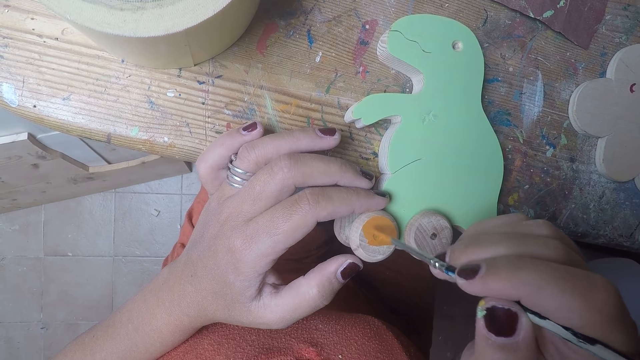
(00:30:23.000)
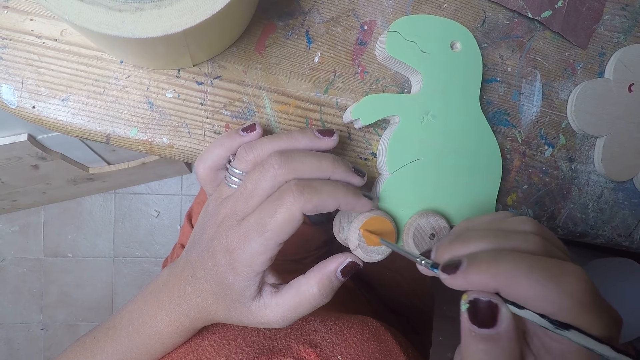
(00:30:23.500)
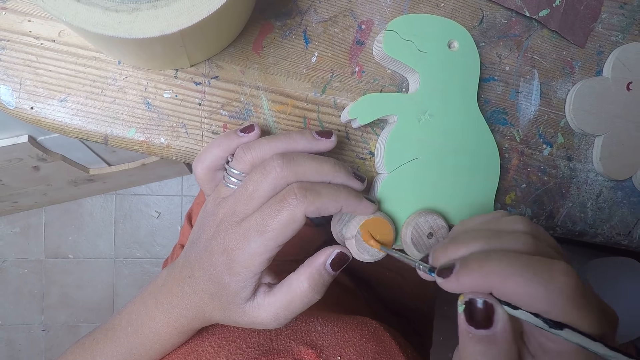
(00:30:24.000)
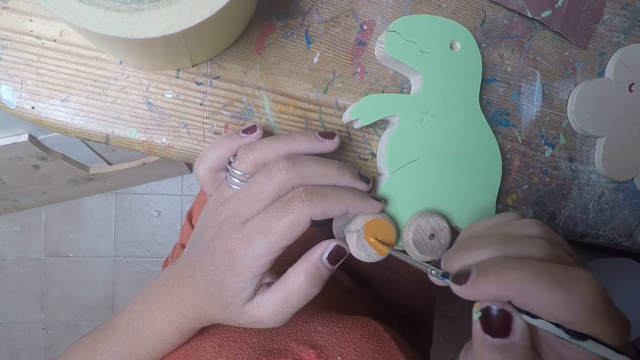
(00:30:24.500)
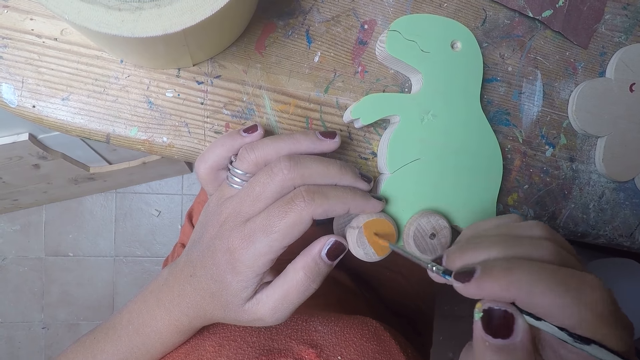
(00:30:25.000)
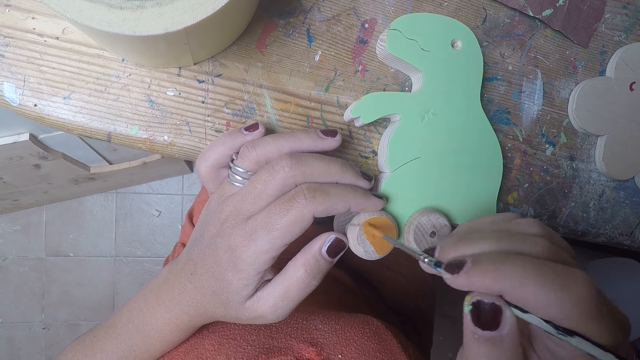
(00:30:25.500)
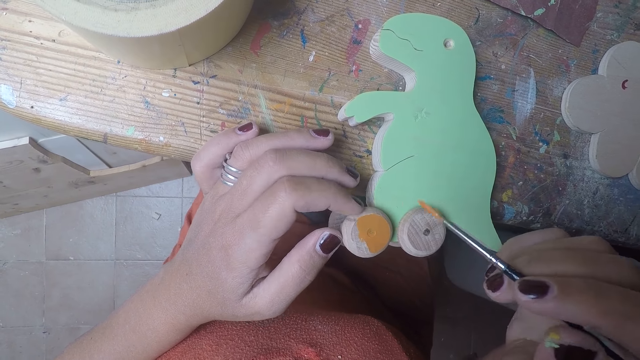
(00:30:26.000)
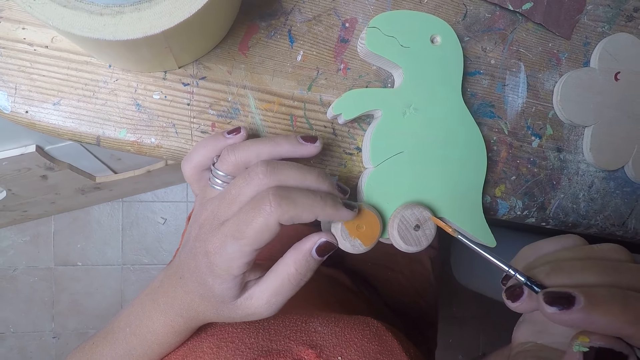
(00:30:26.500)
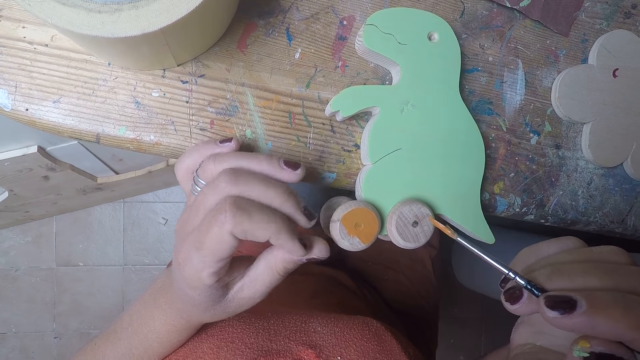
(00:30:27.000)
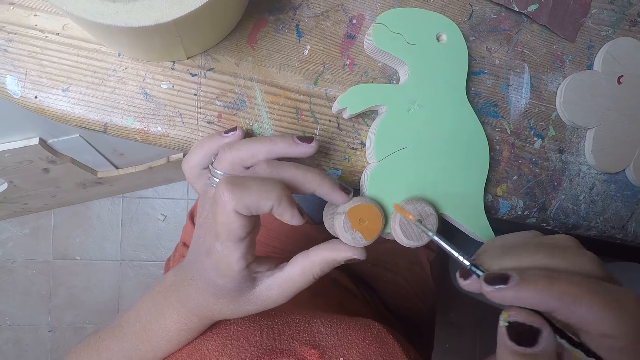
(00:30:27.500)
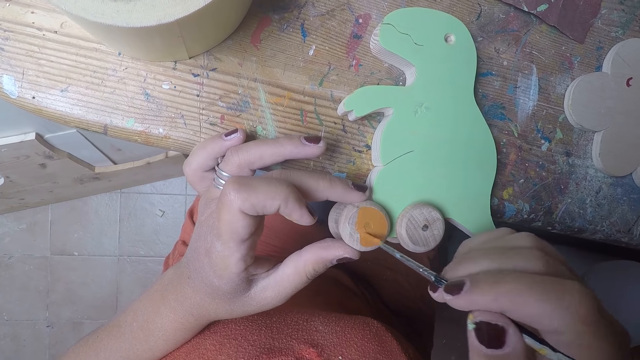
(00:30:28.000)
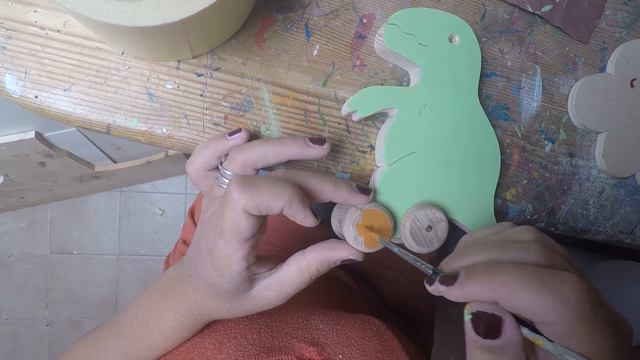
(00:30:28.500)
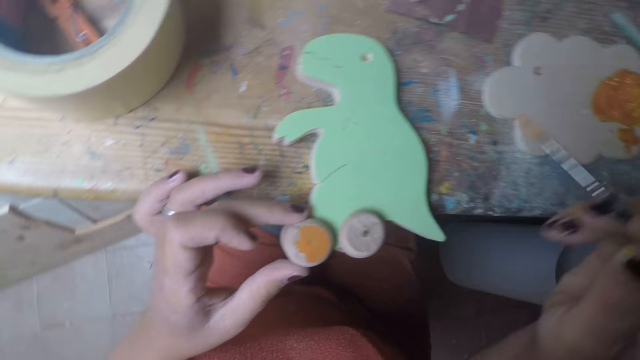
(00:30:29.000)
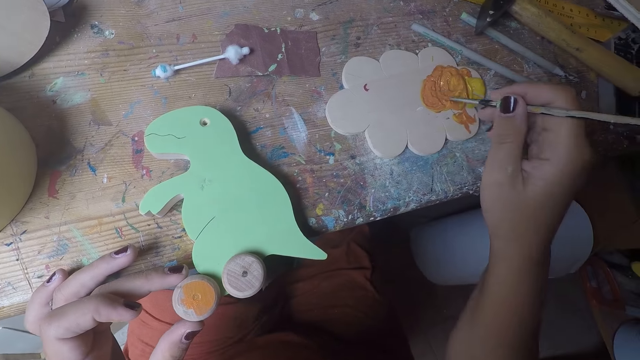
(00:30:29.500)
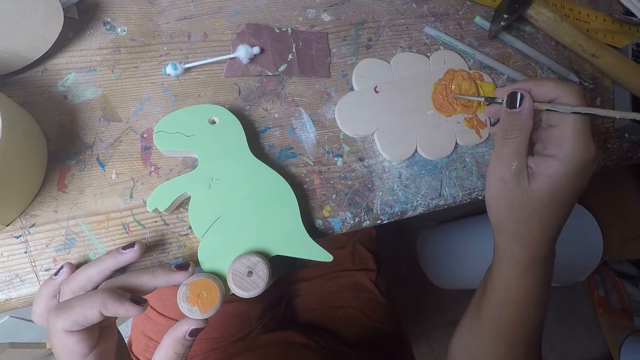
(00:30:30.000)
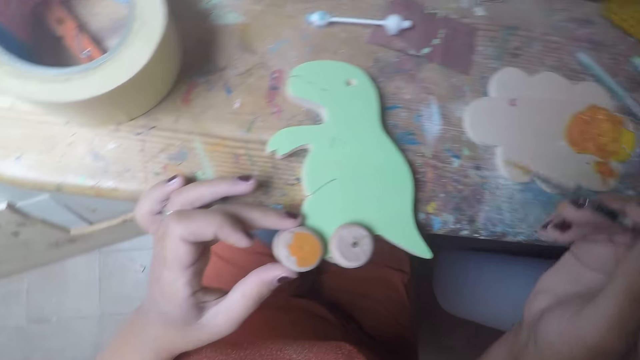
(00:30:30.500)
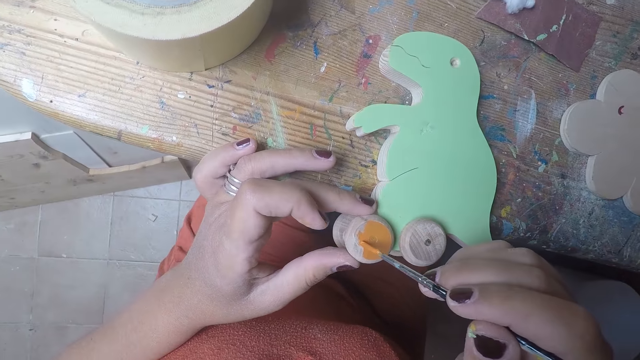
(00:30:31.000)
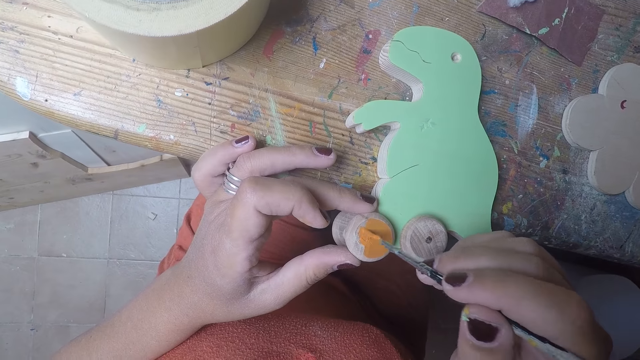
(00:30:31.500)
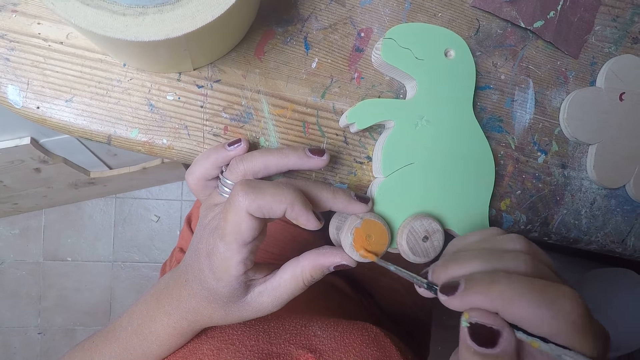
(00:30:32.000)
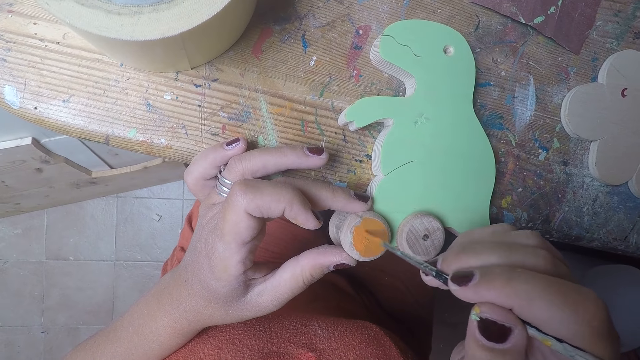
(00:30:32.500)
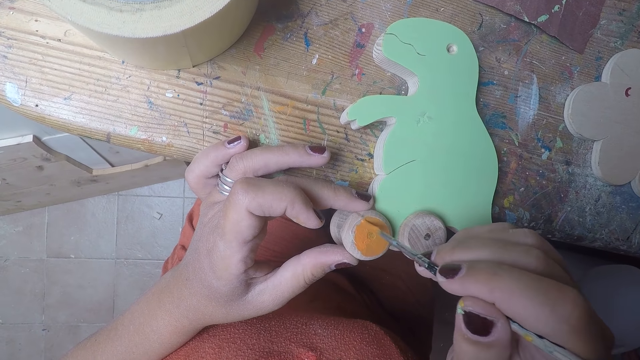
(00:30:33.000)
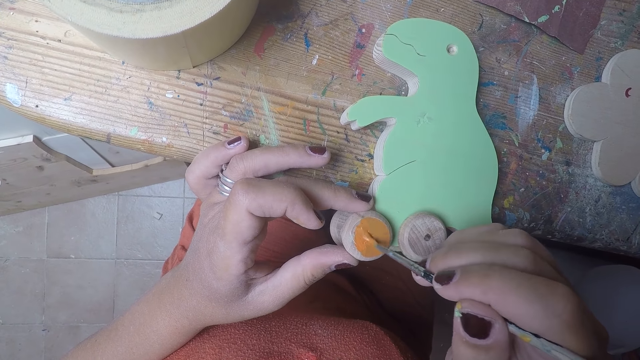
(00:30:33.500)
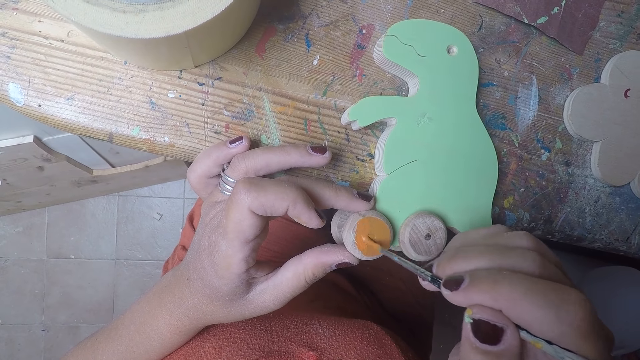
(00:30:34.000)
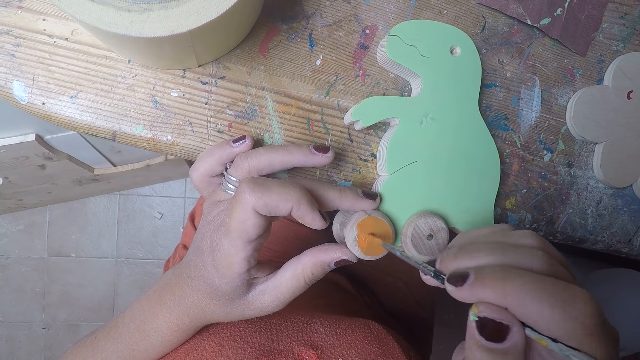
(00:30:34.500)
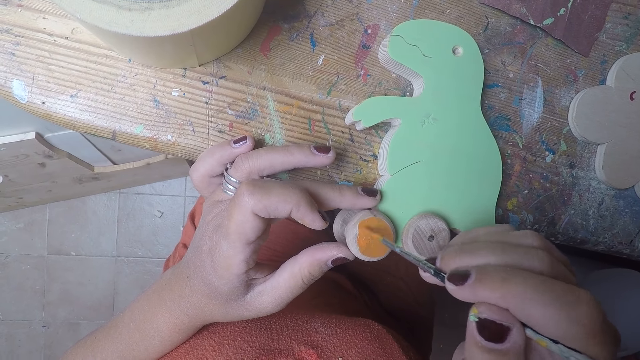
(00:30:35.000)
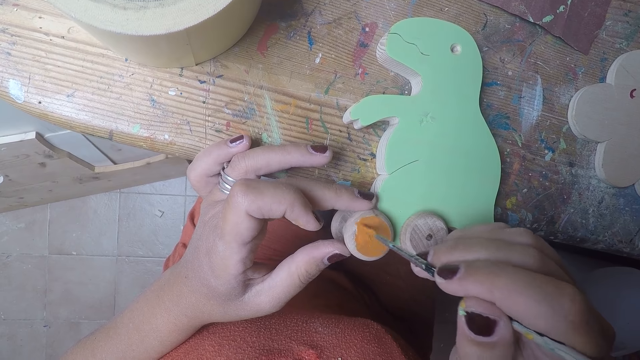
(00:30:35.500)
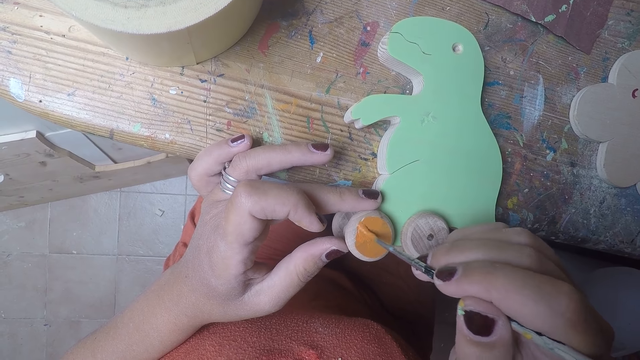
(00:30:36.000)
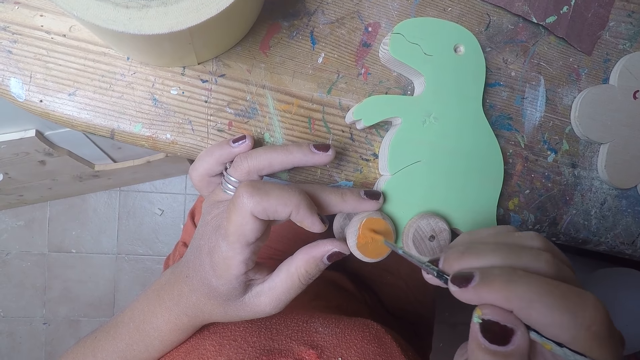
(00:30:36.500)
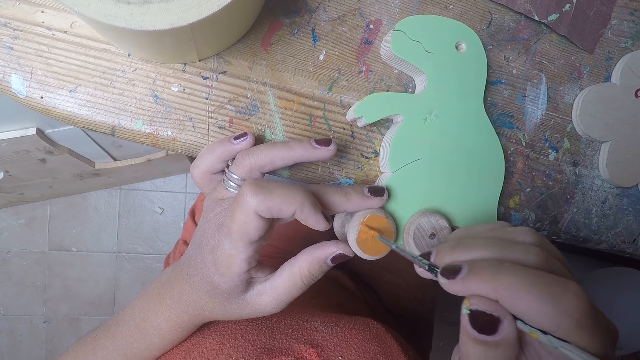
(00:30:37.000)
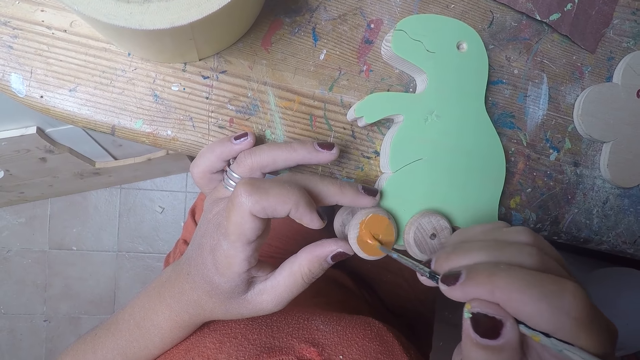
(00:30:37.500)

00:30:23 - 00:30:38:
The camera wearer rotates the wheel and paints the wheel. She cleans the round wood on the wood-shaped dinosaur with her left finger. She rubs her left fingers together. She removes the finger from the wheel. She paints the round wood on the wood-shaped dinosaur with the brush in her right hand. She removes the brush from the wheel. She takes paint with the brush in her right hand on the wood of paint on the table. She removes the brush from the paint. She paints the round wood on the wood-shaped dinosaur with the brush in her right hand. She rolls the round wood on the wood-shaped dinosaur with her left hand.

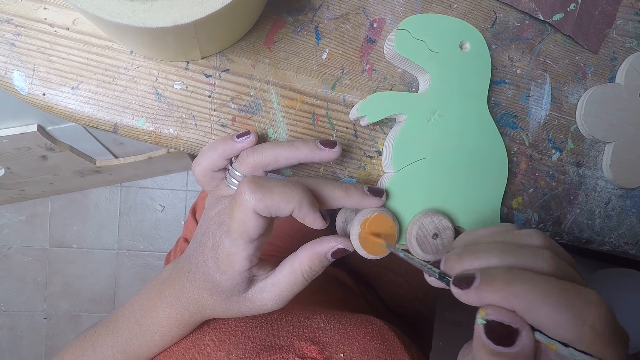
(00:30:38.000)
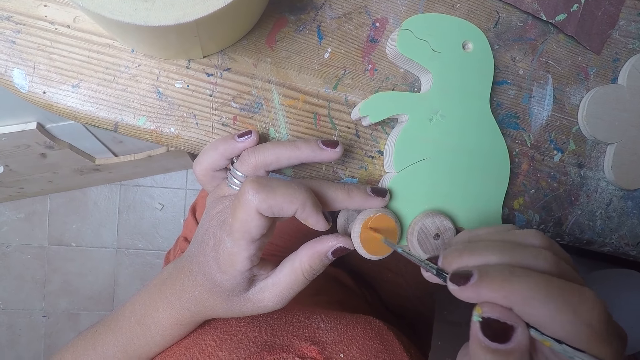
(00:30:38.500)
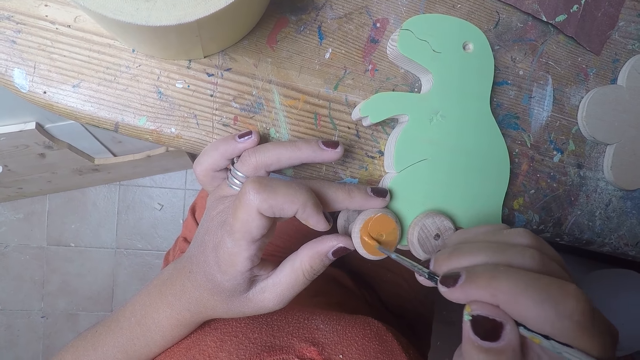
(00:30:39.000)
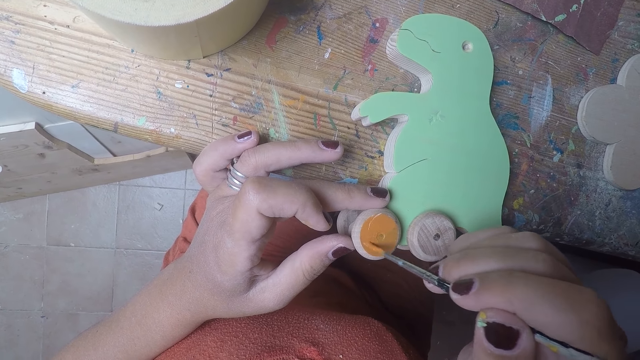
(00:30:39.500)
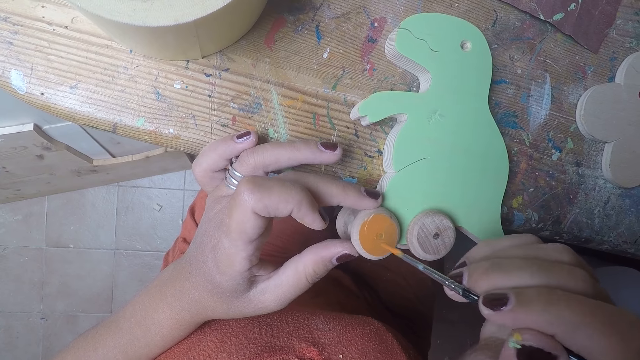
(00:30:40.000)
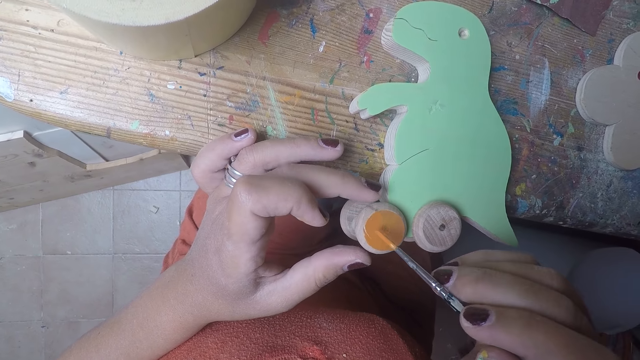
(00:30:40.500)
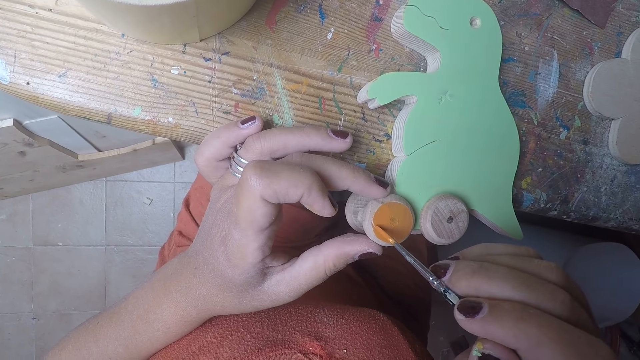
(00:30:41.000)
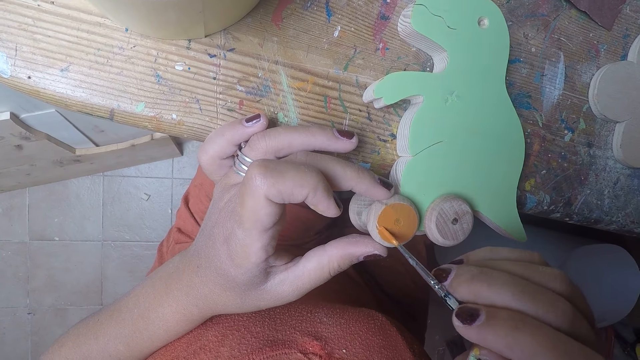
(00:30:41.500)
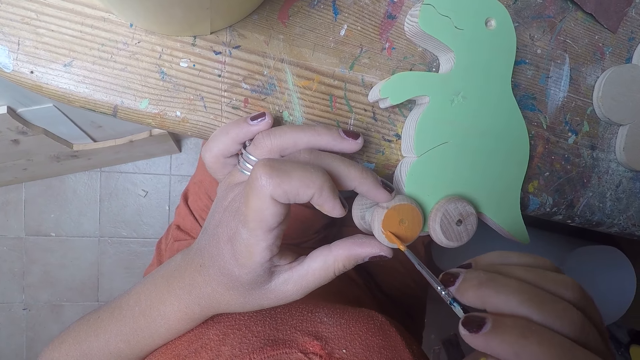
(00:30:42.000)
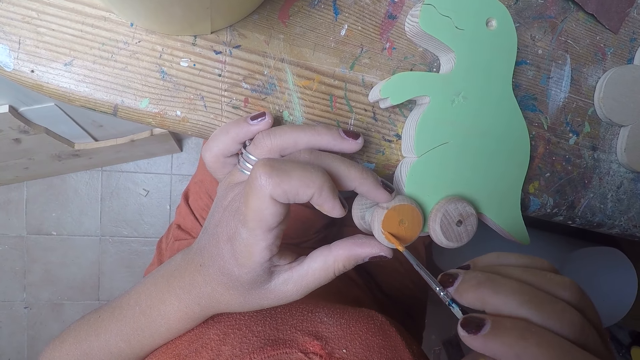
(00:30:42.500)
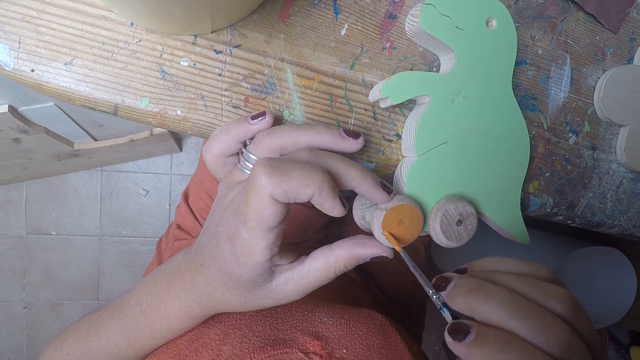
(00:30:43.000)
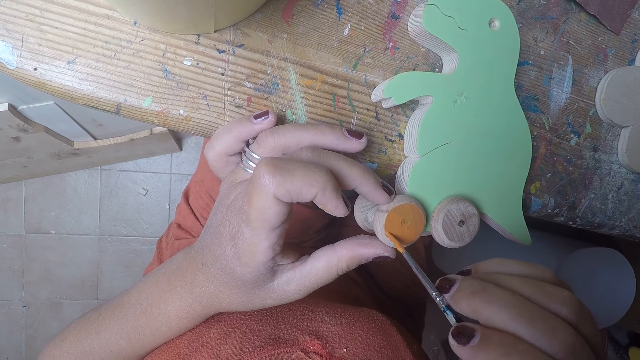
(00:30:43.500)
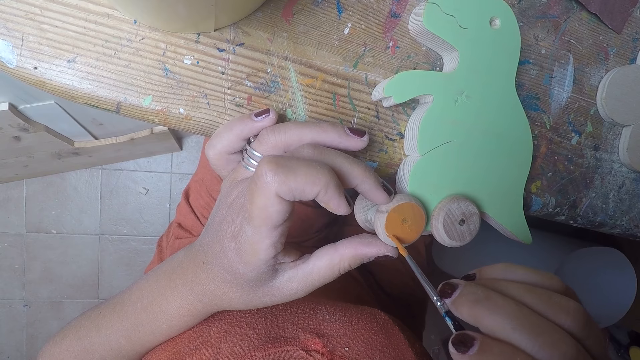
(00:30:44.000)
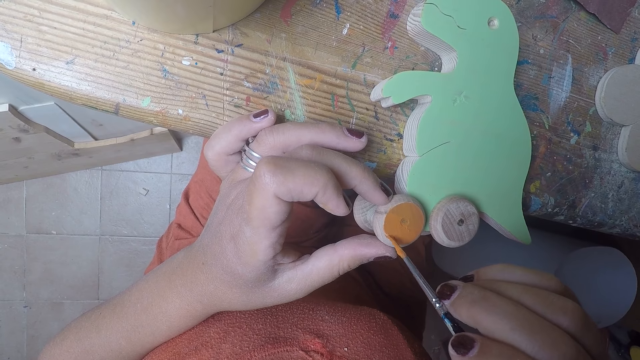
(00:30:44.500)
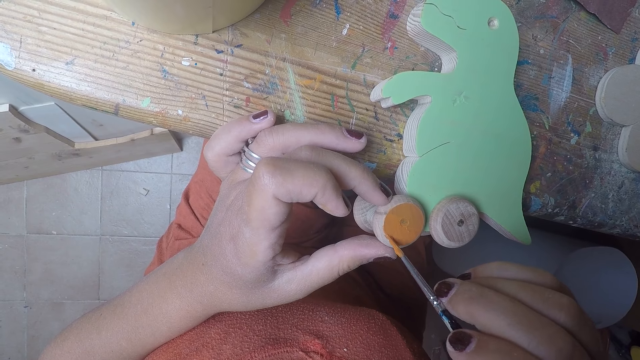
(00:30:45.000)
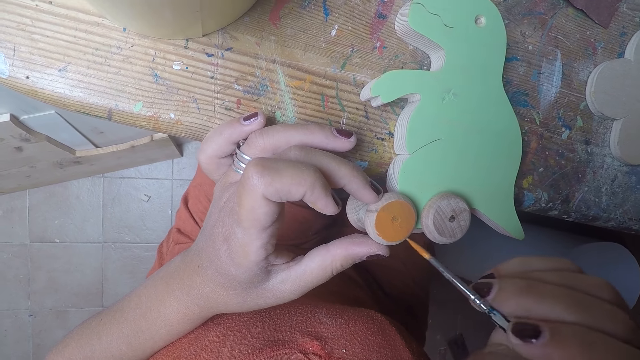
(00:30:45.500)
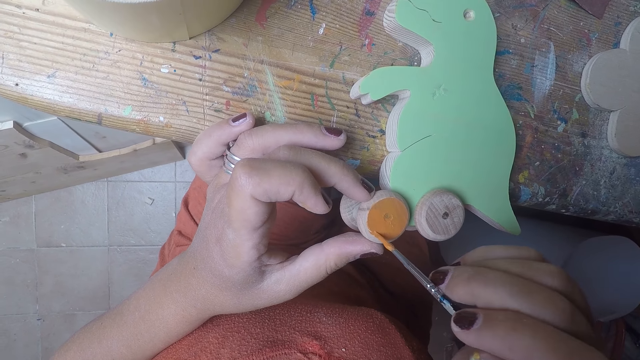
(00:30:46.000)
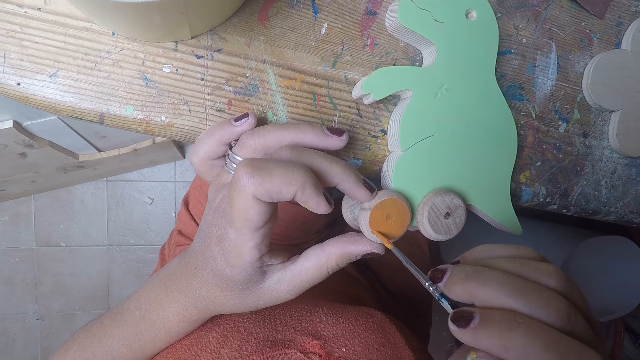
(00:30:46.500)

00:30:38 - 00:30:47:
The camera wearer rotates the wheel. They paint the wheel.
